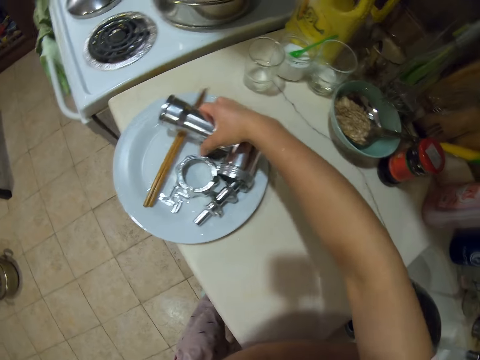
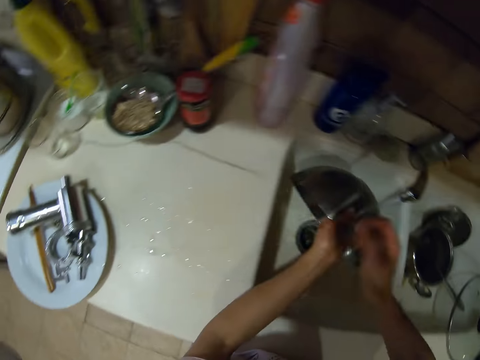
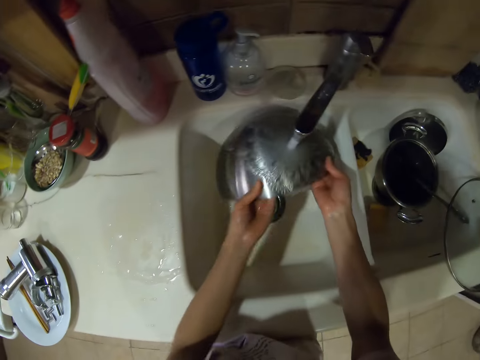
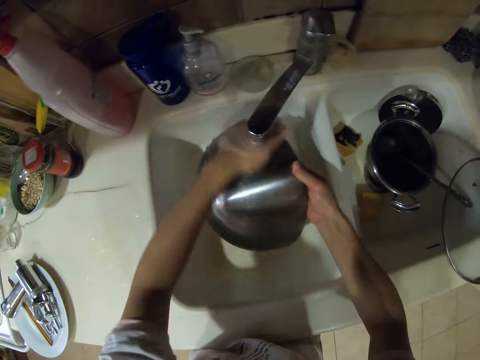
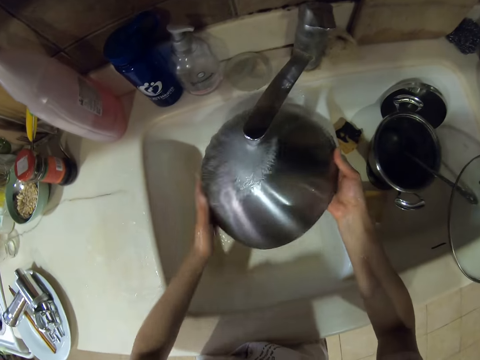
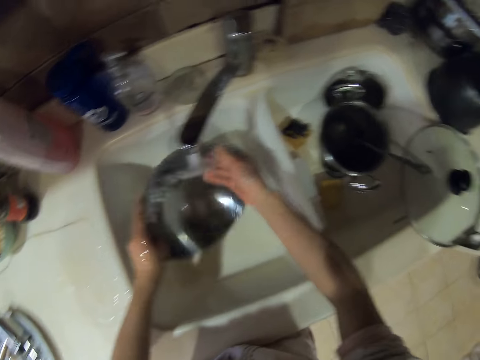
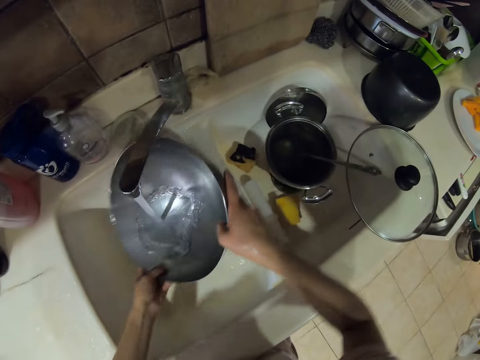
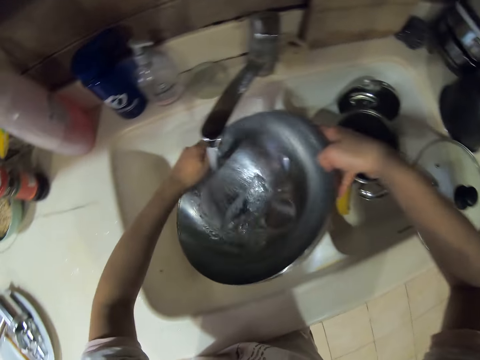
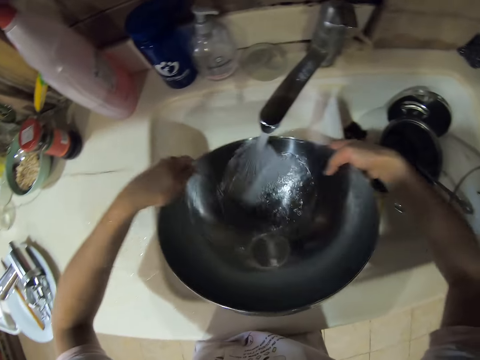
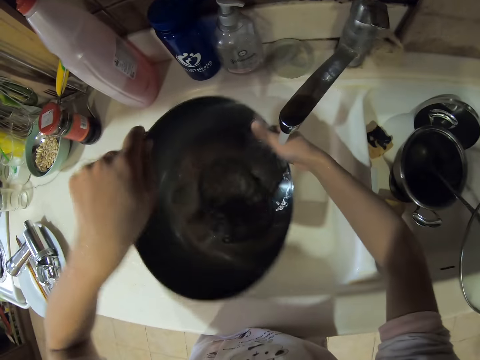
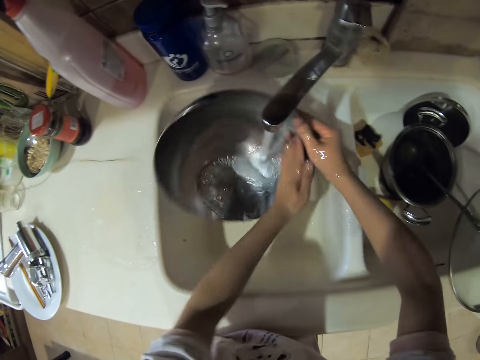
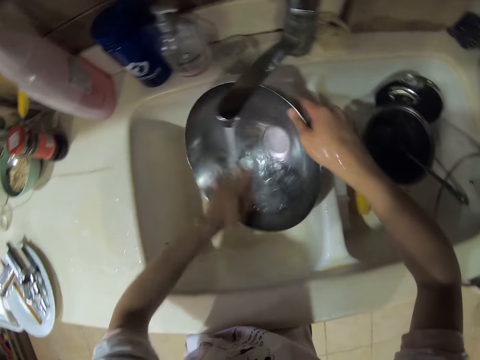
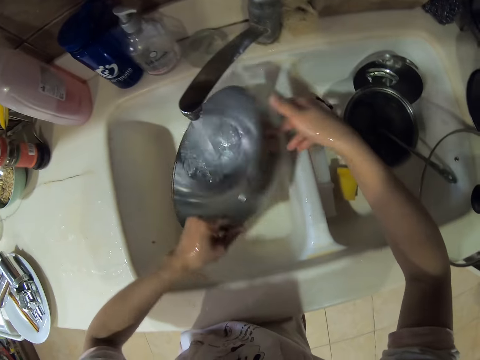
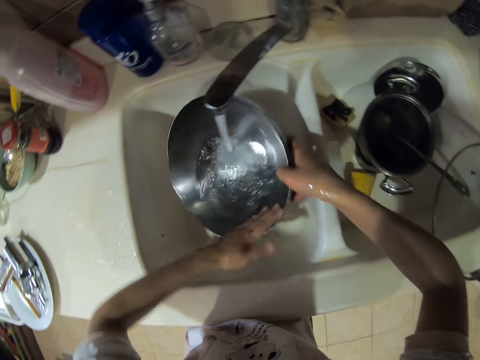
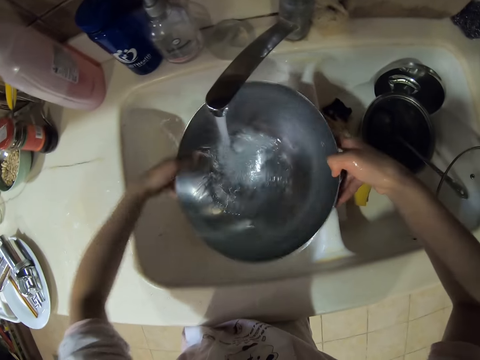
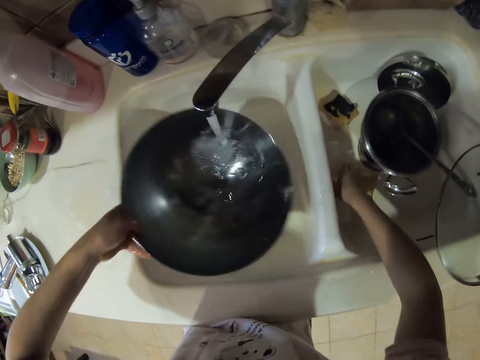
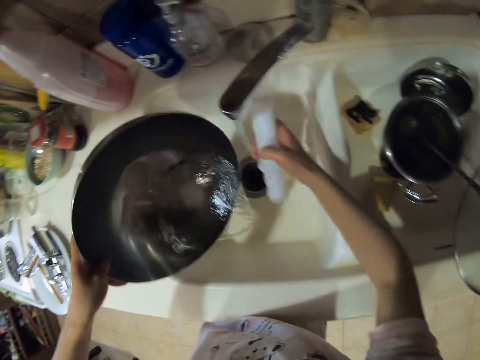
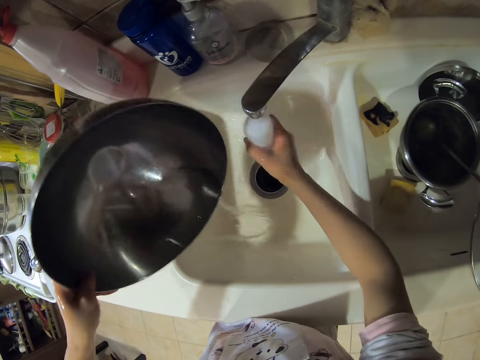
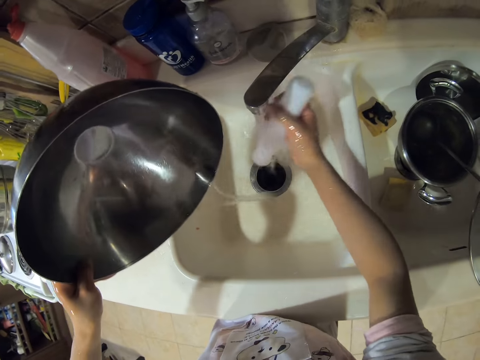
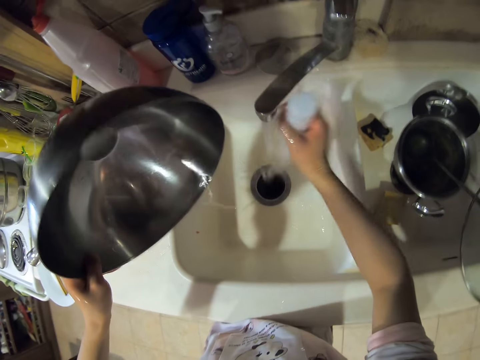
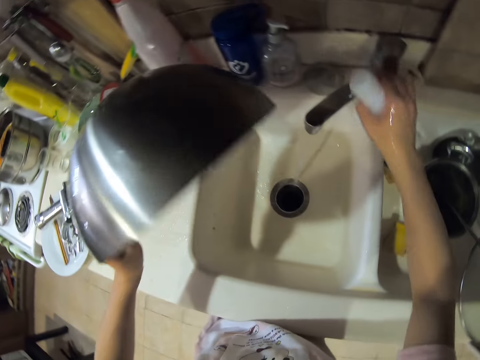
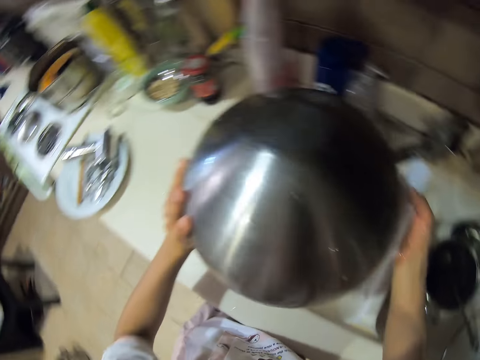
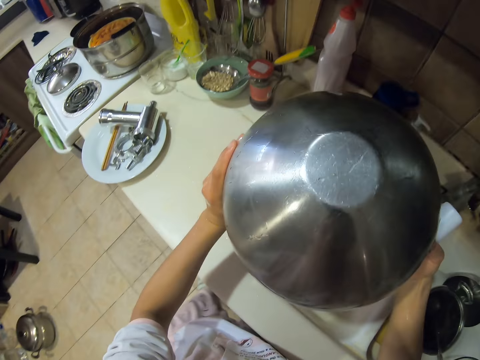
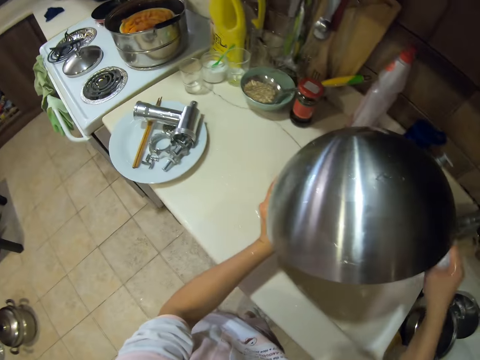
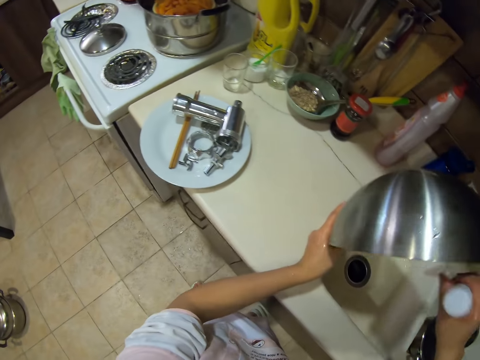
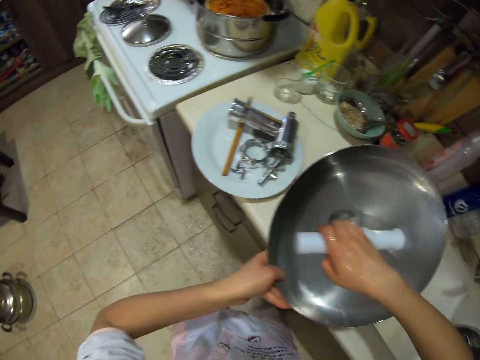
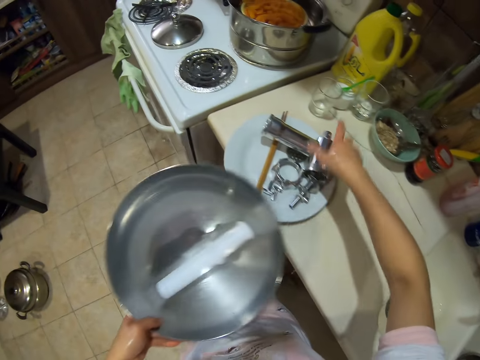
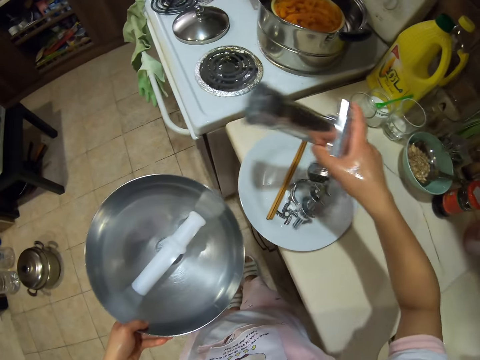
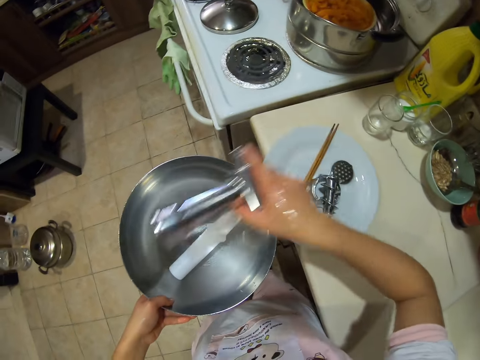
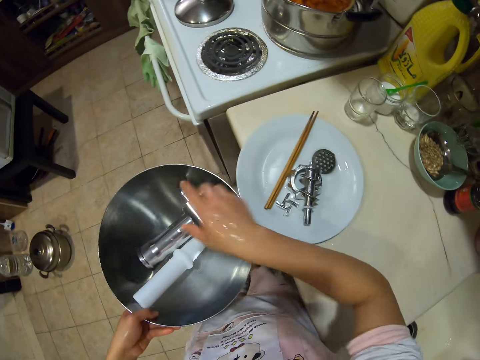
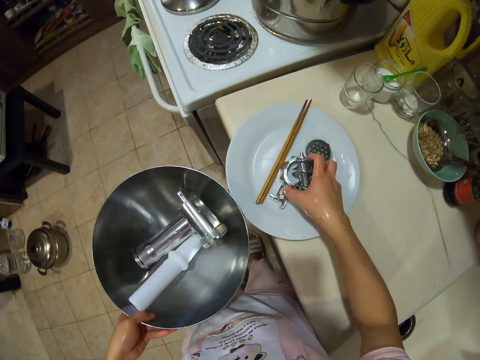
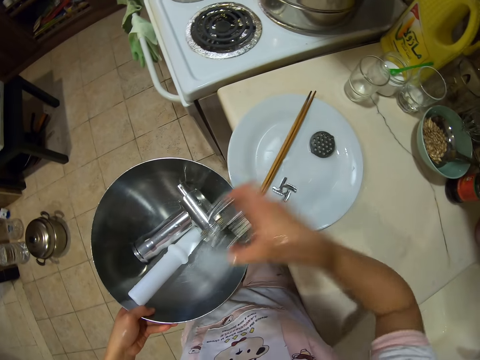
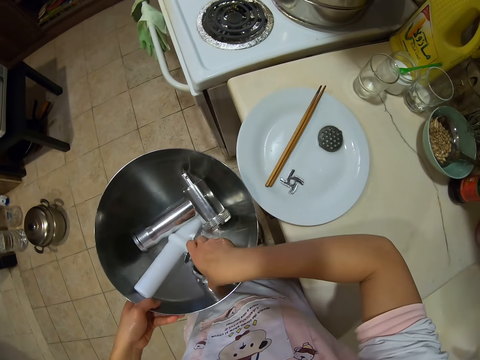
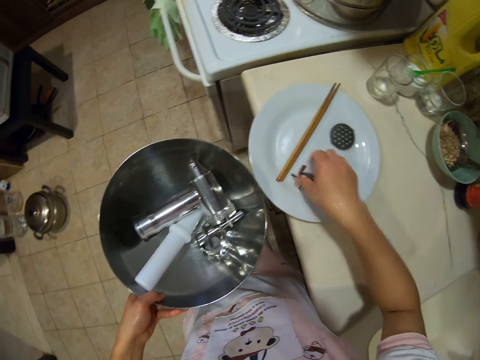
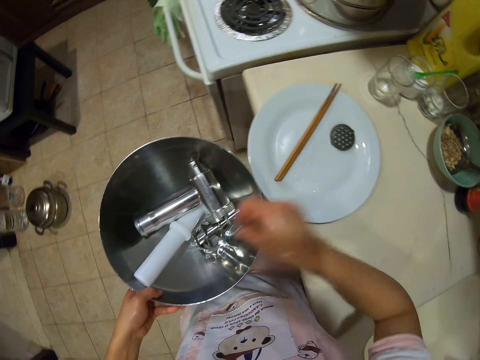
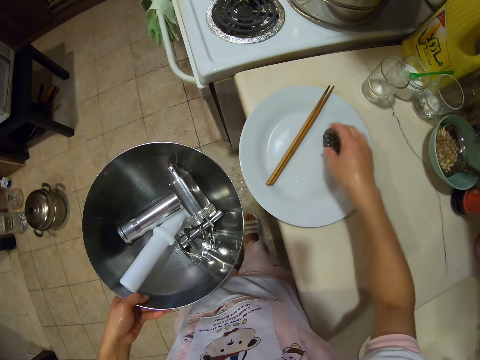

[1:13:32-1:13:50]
The camera wearer puts a meat grinder body or cast iron on a plate. They rinse a basin or pot. They take a stuffing tube or rolling pin, rinse the stuffing tube, and close the water tap. They put the stuffing tube on the basin. They put the meat grinder body and its parts on the basin.

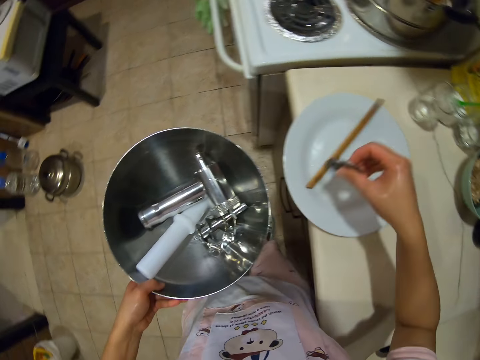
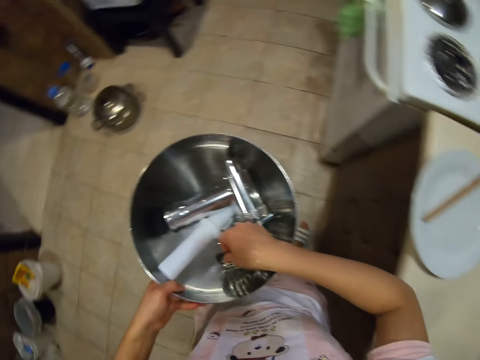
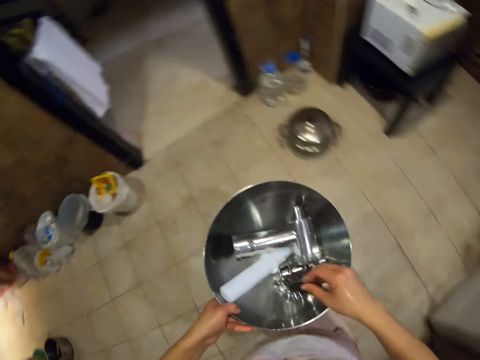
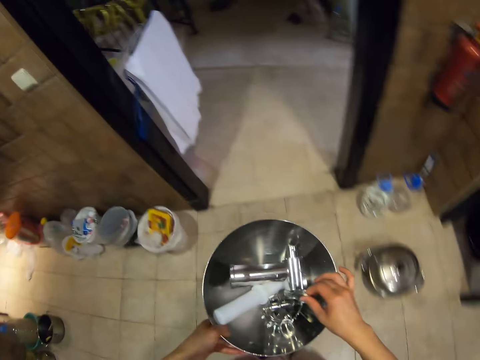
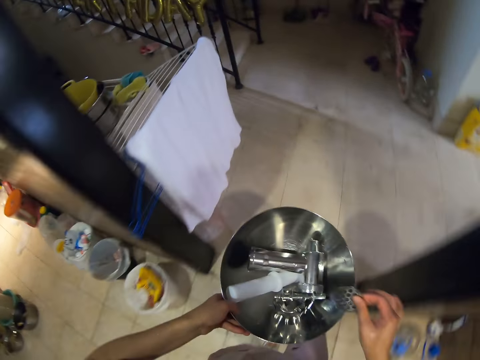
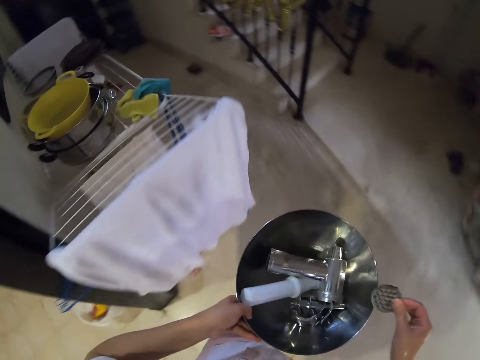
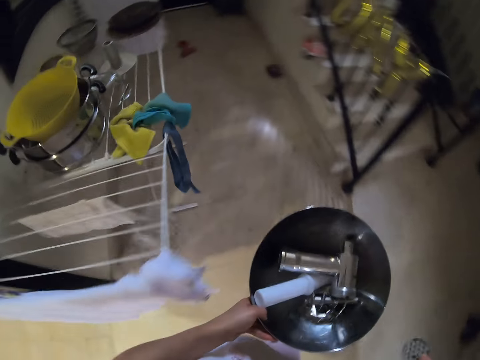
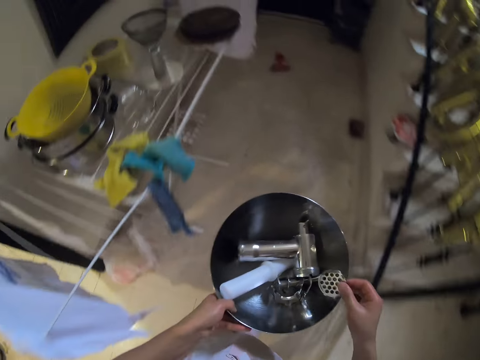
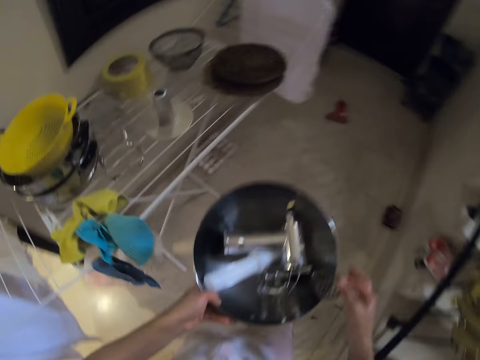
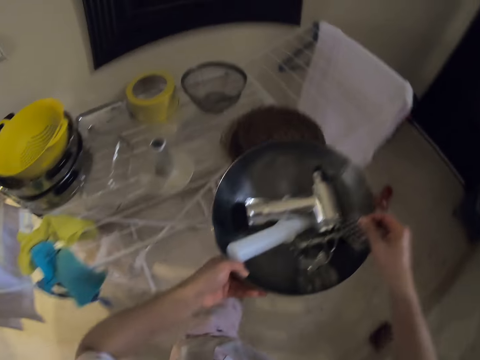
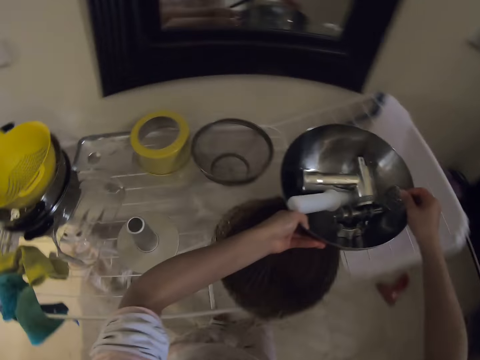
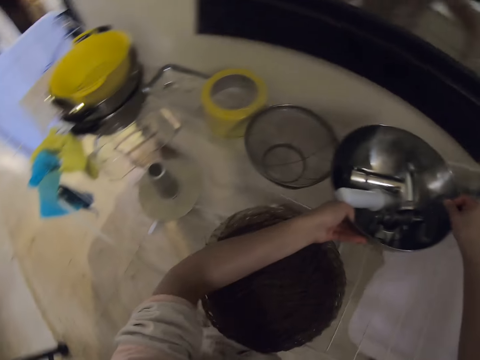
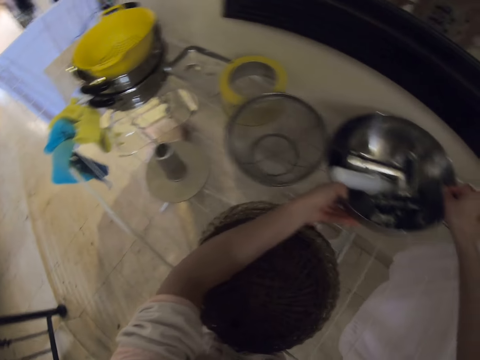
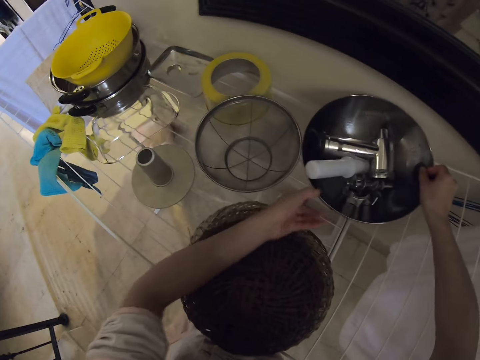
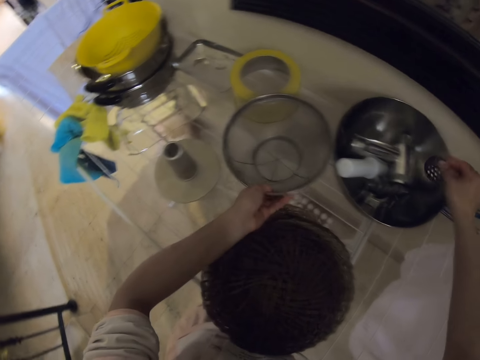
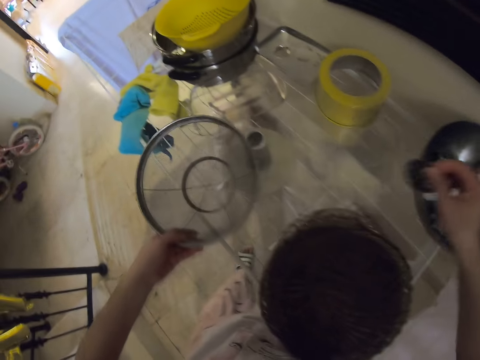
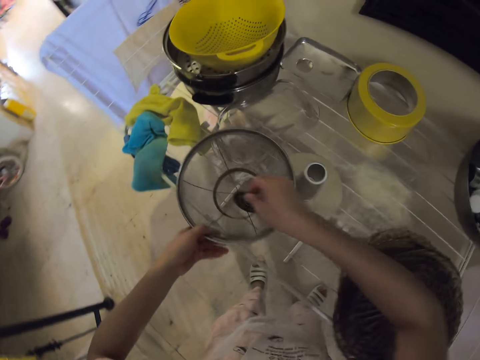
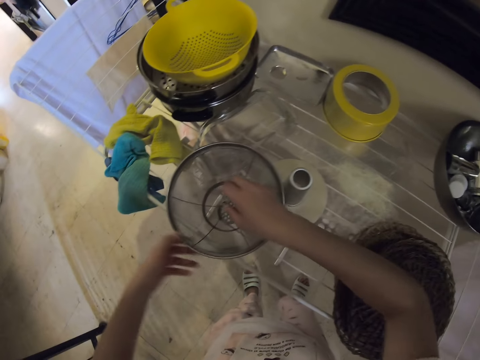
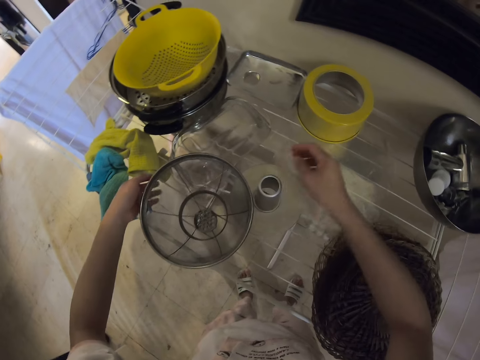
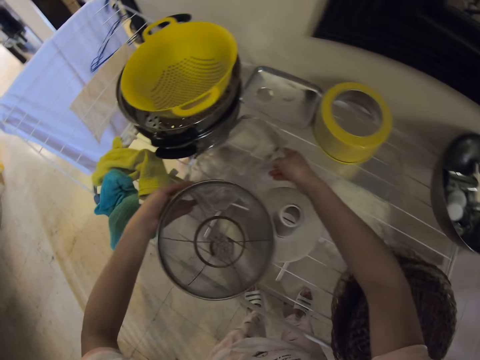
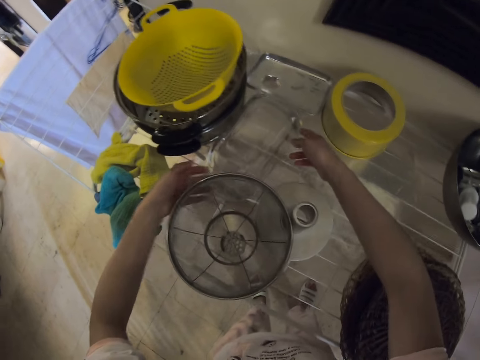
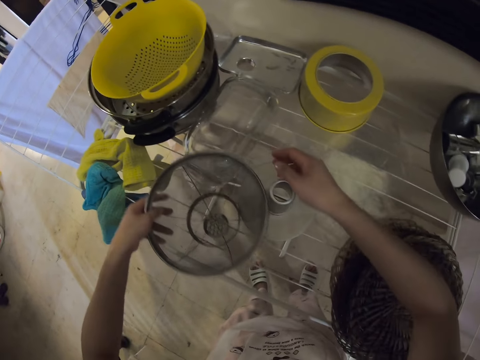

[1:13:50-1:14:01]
The camera wearer walks. They put the basin on a rack. They pick a grinder plate, pick a bowl, and place the grinder plate in the bowl.
